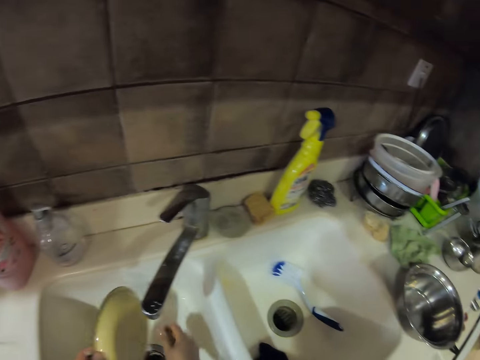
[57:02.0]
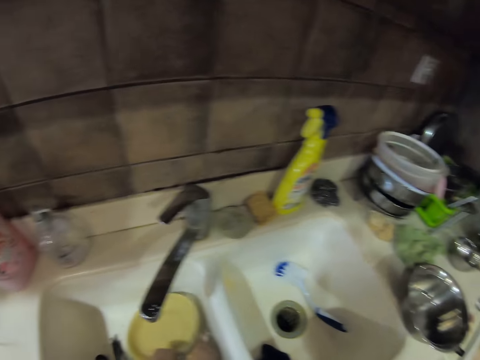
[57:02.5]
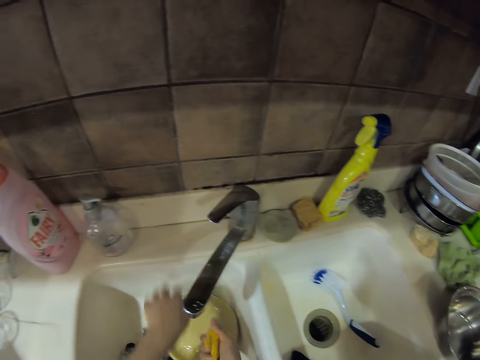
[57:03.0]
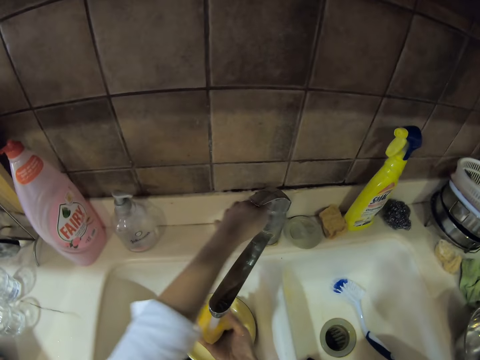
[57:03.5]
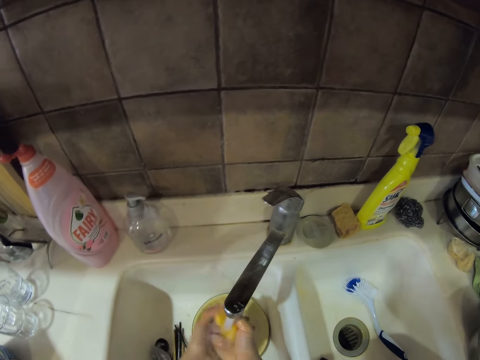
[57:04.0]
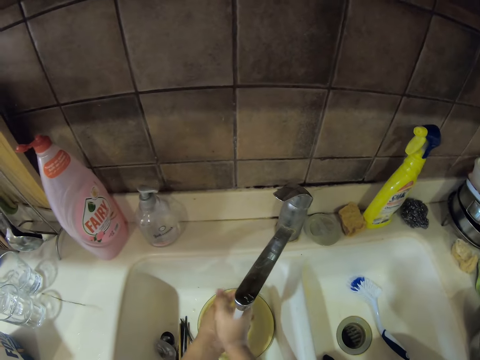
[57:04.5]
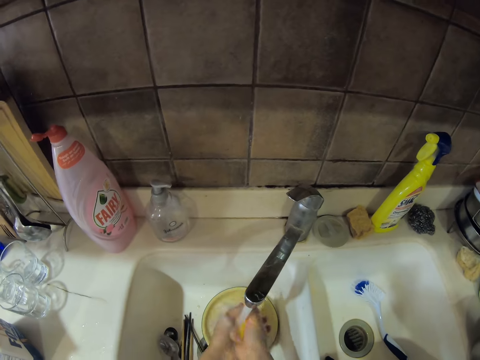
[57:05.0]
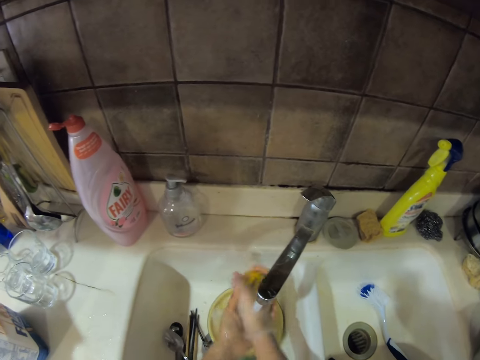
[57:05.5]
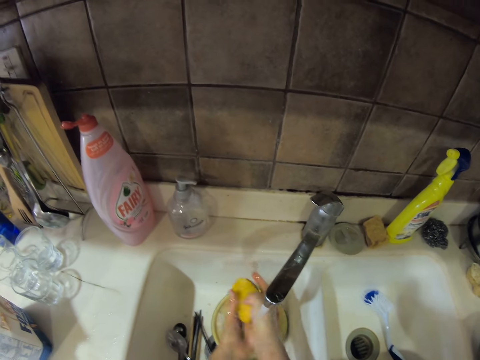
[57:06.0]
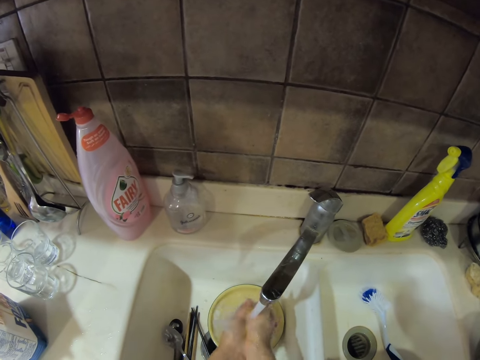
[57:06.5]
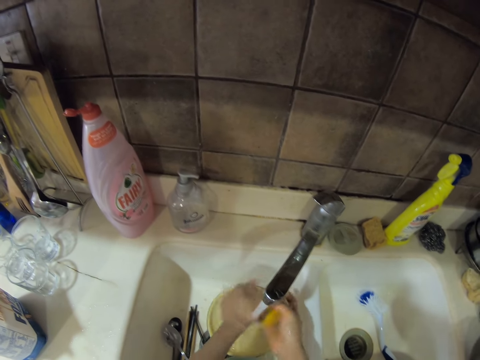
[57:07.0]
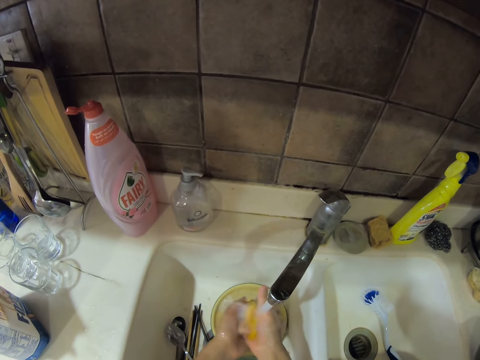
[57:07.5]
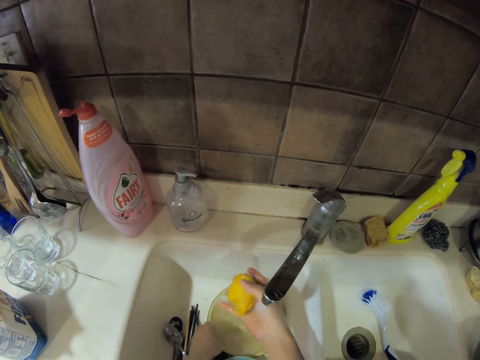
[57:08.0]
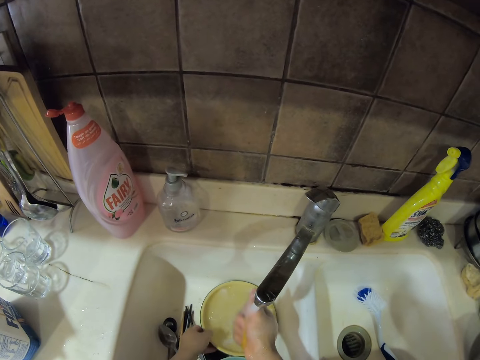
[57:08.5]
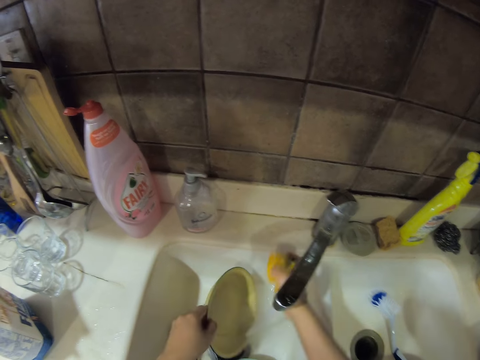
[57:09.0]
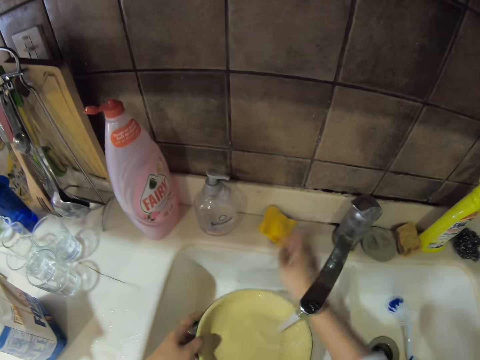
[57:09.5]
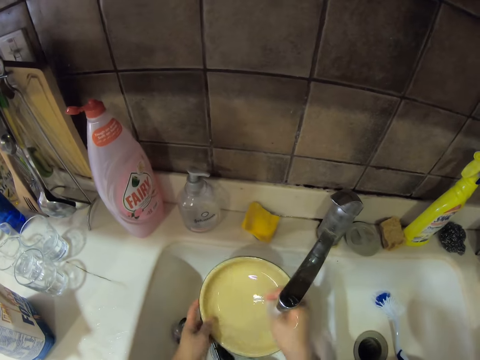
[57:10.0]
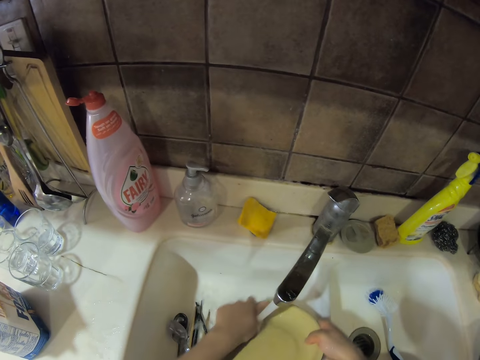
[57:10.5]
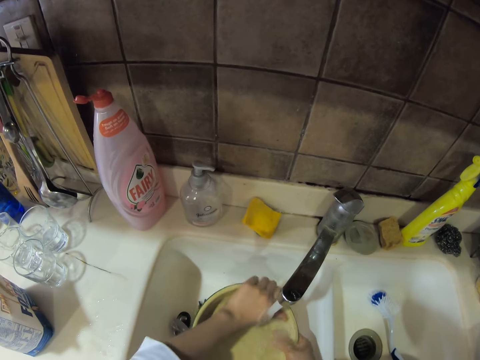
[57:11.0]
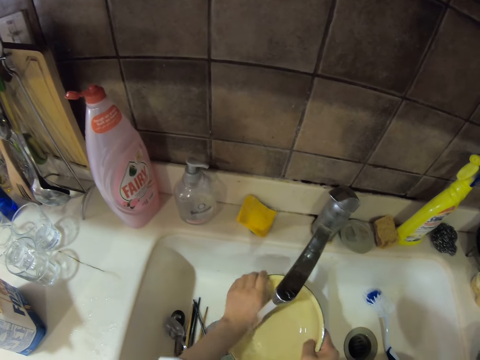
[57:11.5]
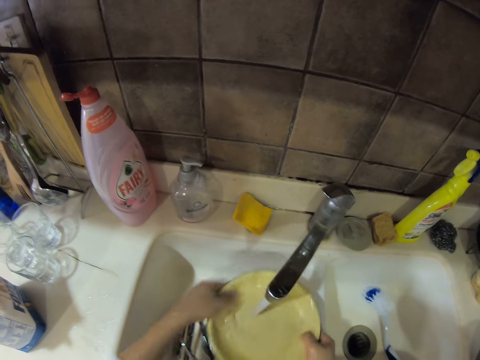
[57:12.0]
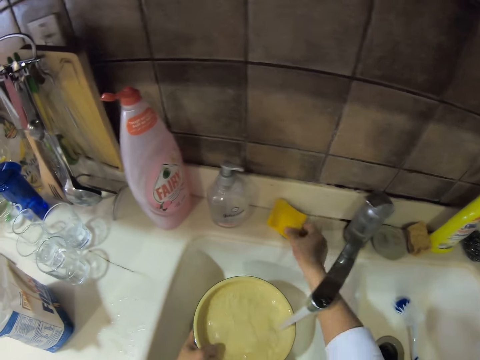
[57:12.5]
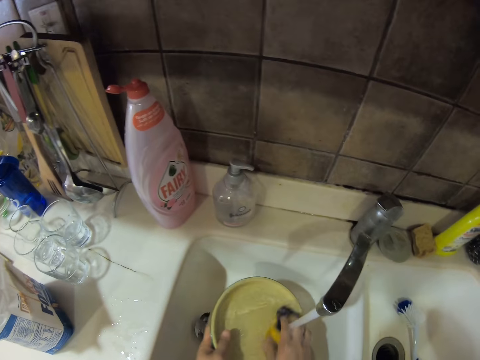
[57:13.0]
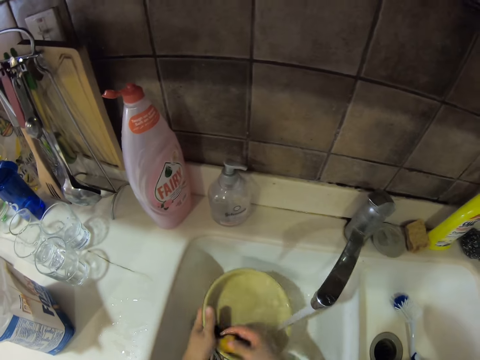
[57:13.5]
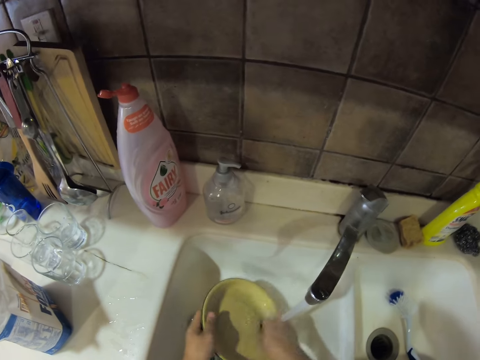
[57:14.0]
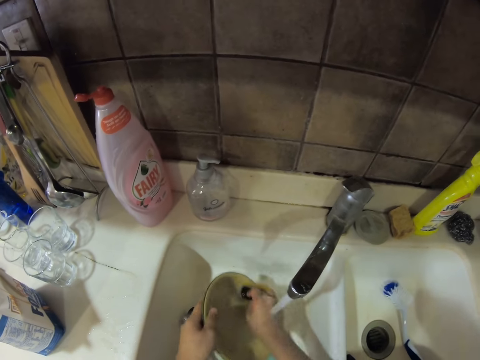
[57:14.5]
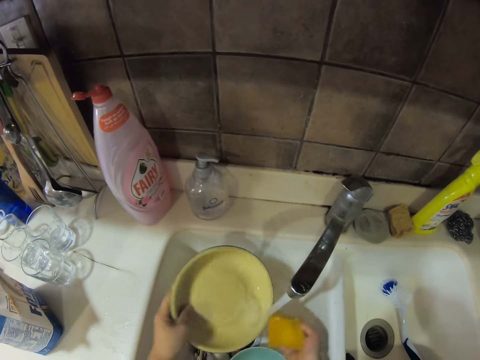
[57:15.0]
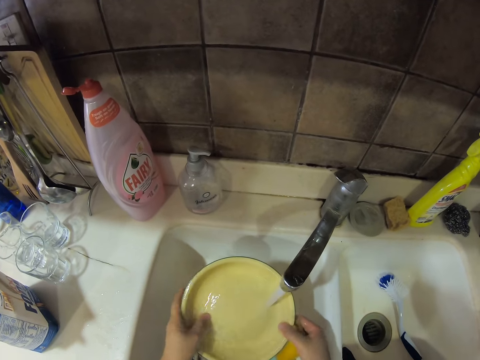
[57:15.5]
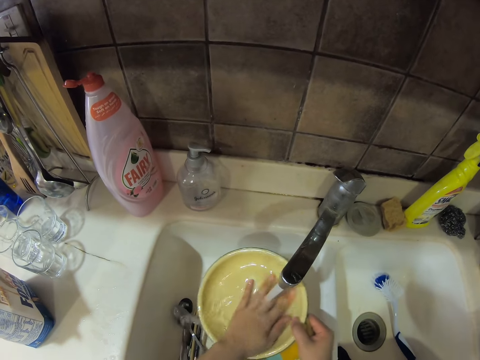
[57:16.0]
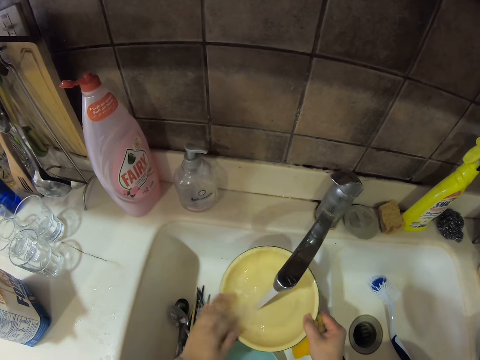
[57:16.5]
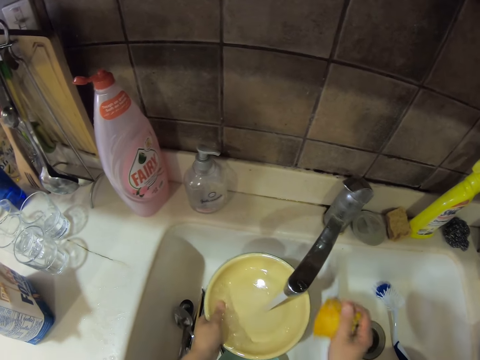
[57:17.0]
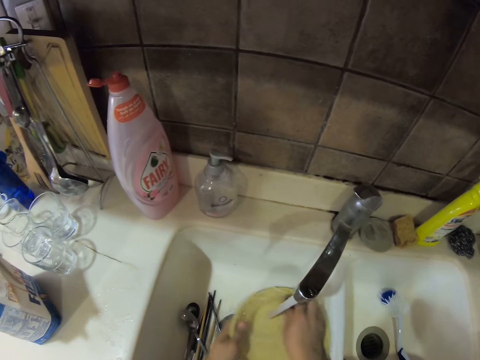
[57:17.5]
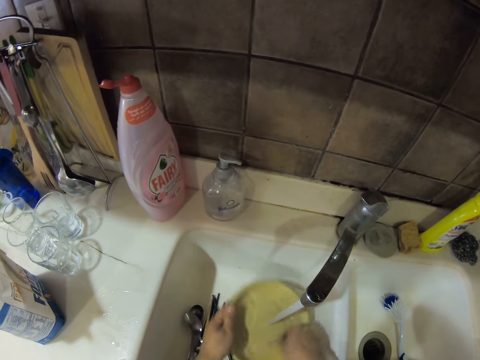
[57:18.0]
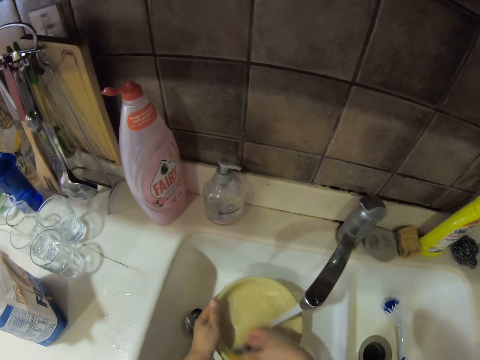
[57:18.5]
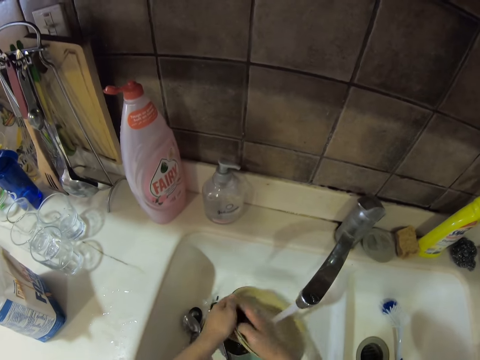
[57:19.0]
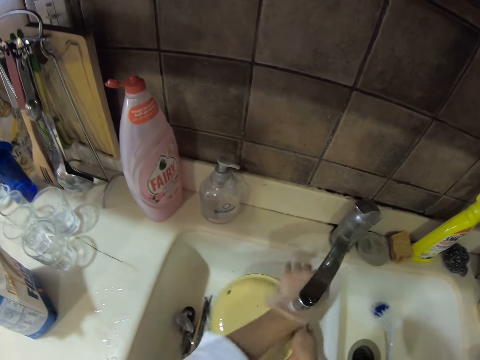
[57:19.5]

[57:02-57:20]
The camera wearer wrings the scouring pad or sponge. They turn on the tap and rinse the sponge. They put the scouring pad aside and pick up the plate. They wring the plate and rinse the plate. They pick up the sponge and wash the plate. They wring the plate. They wash the plate.

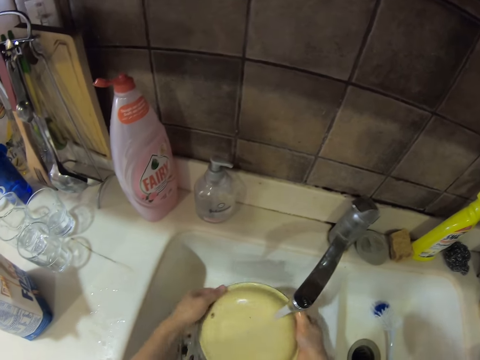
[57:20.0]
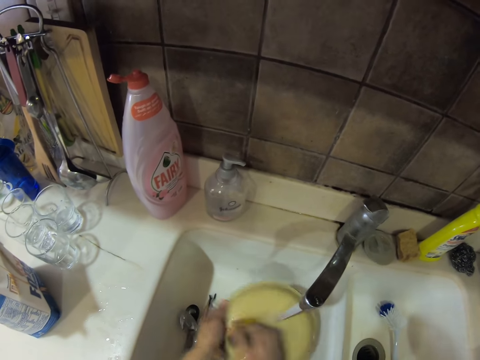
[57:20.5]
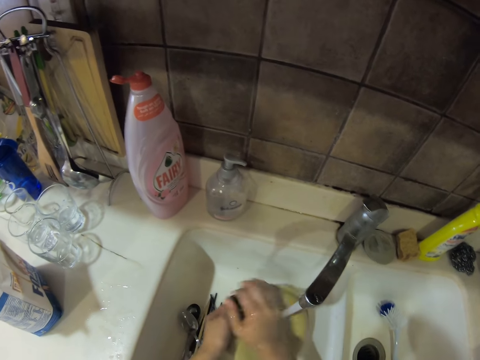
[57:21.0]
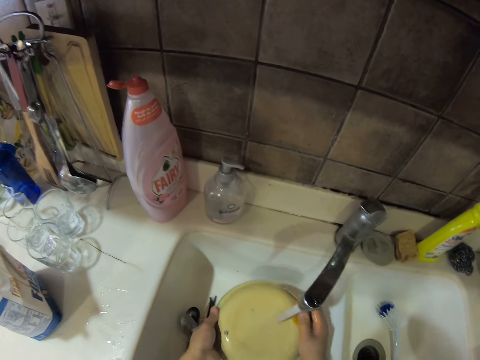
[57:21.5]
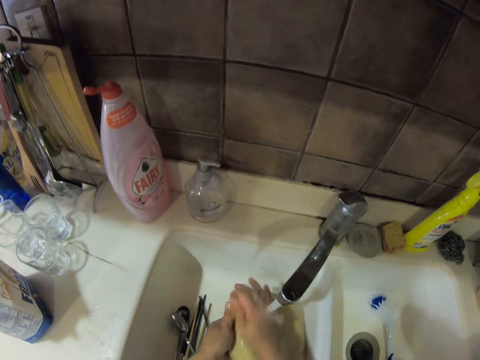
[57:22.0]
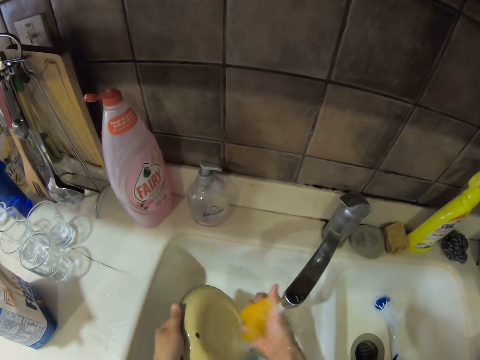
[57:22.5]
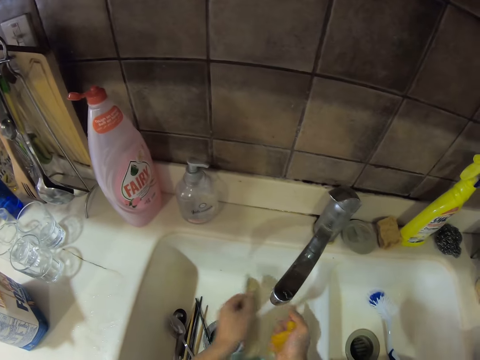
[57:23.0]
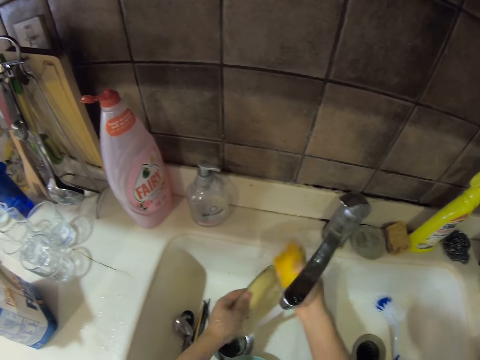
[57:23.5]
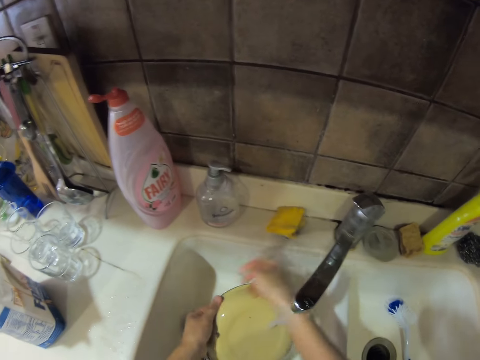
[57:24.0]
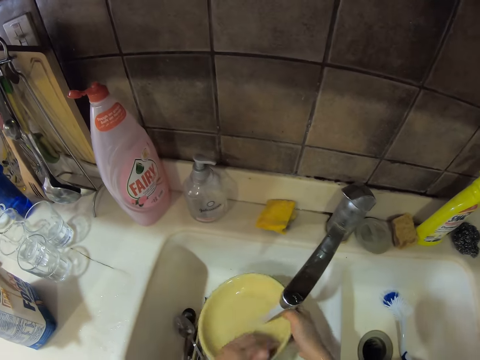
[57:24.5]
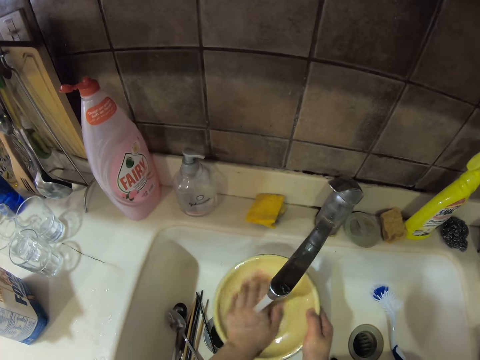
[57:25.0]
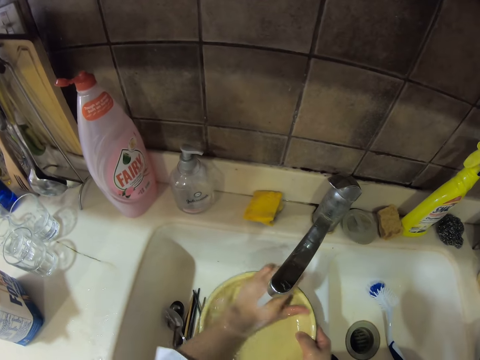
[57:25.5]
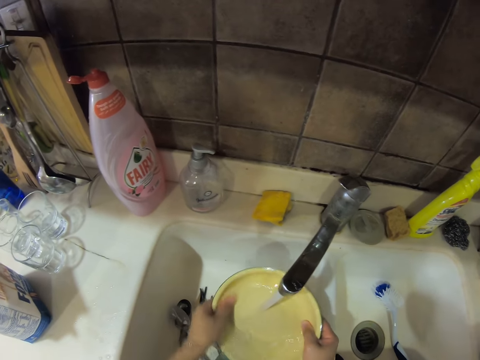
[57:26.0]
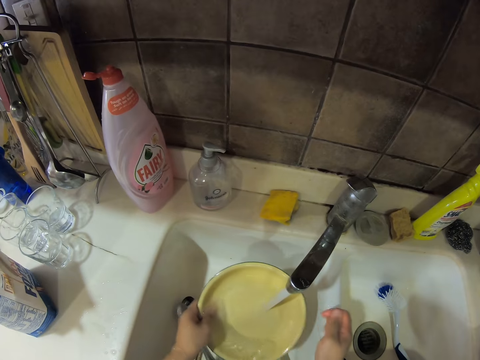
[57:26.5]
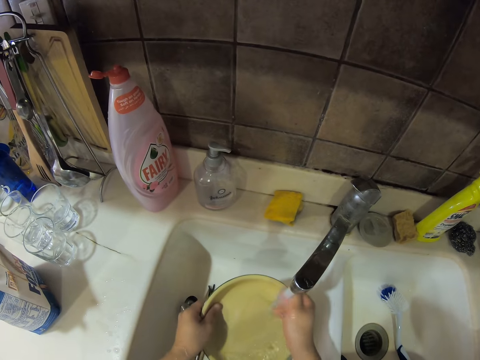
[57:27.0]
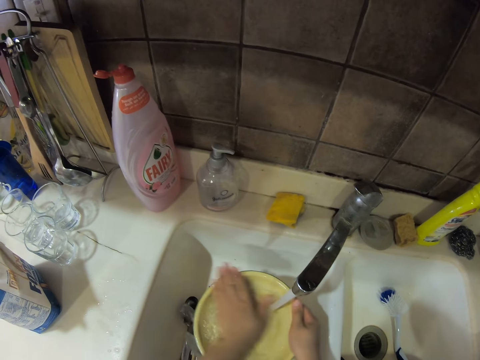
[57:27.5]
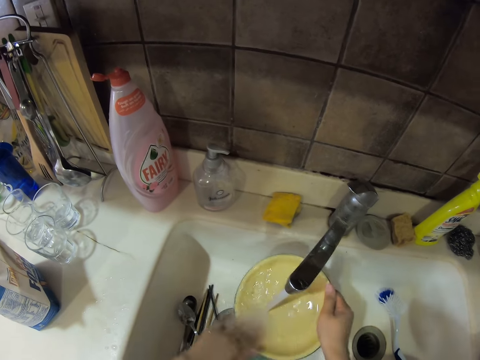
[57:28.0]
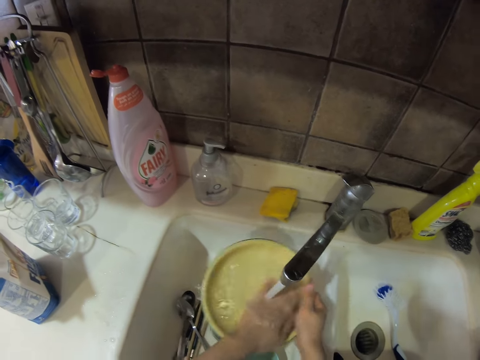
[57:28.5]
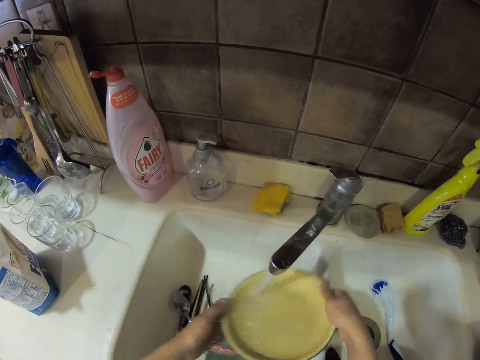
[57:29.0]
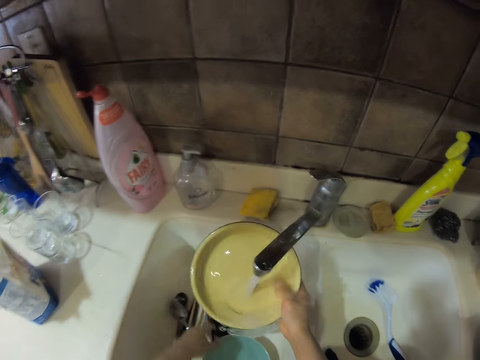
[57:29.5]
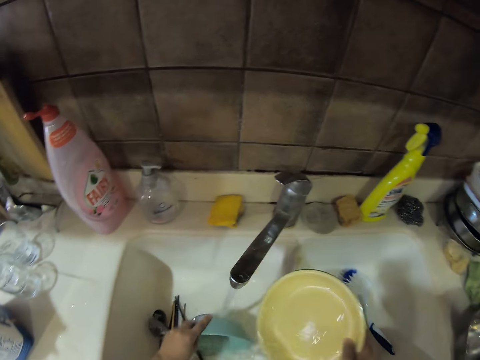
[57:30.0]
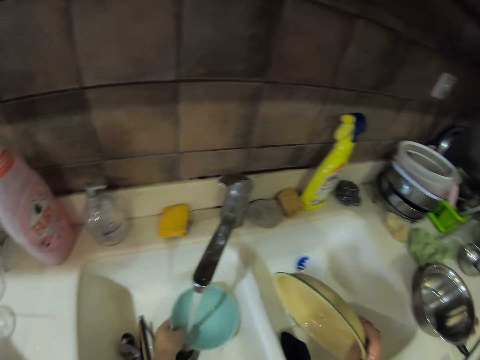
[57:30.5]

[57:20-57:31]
The camera wearer puts the scouring pad aside. They wring the plate and rinse the plate. They rinse the bowl.
